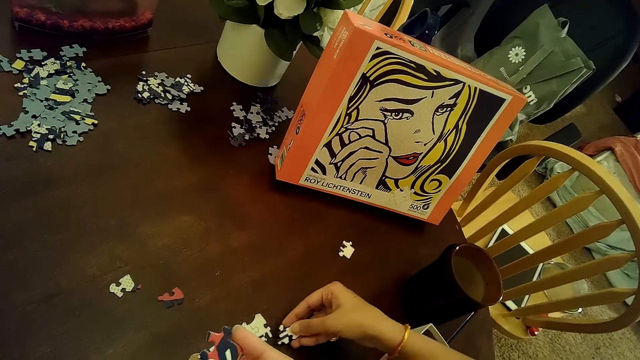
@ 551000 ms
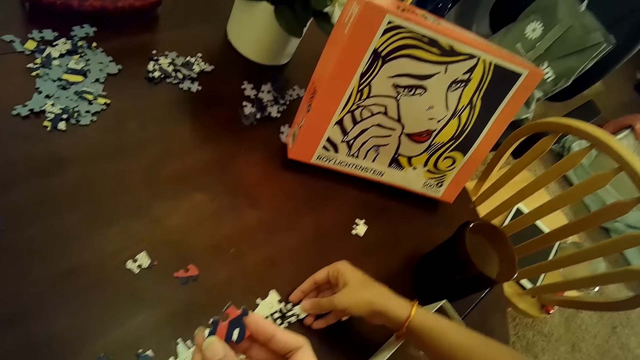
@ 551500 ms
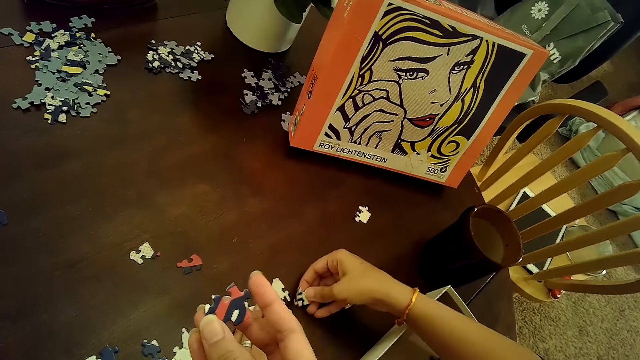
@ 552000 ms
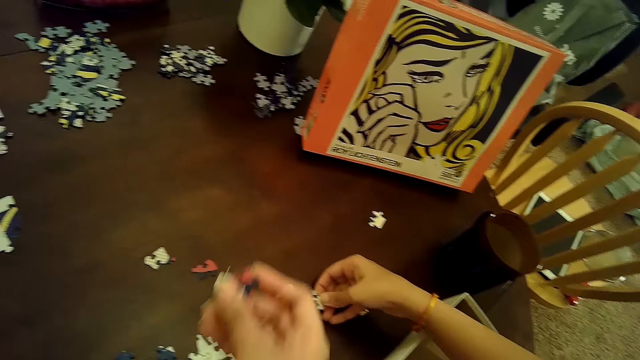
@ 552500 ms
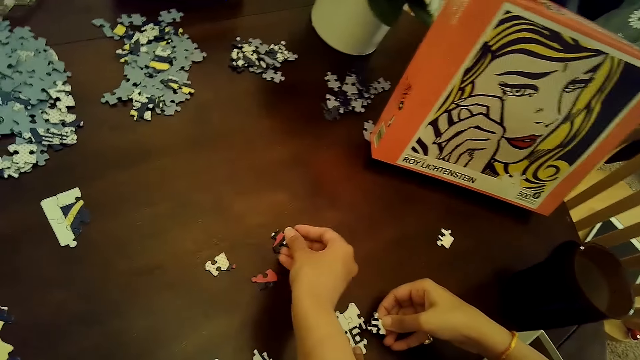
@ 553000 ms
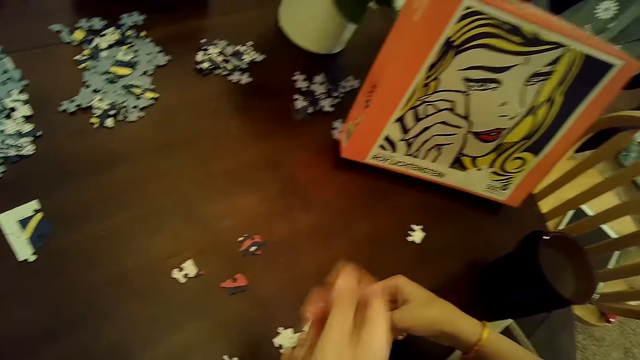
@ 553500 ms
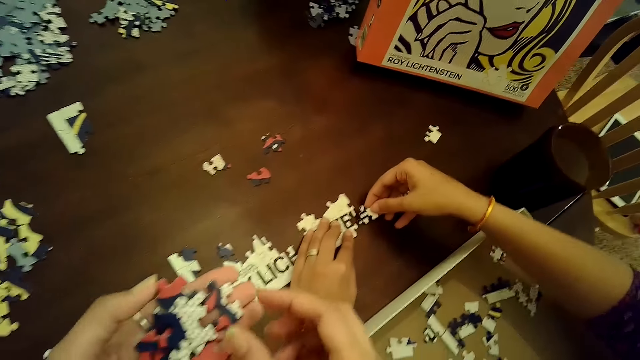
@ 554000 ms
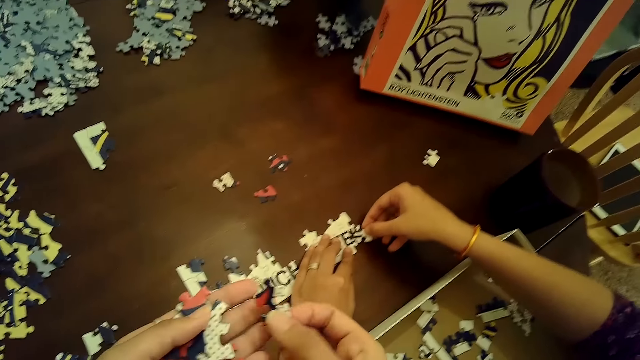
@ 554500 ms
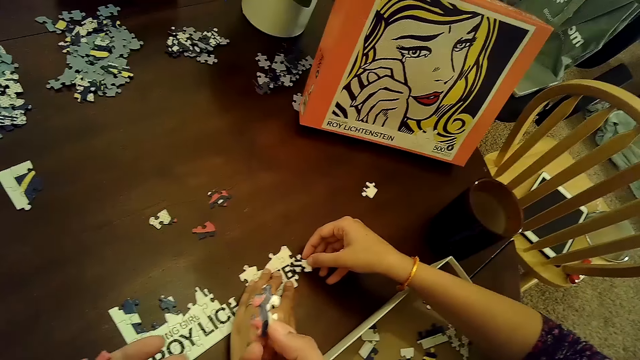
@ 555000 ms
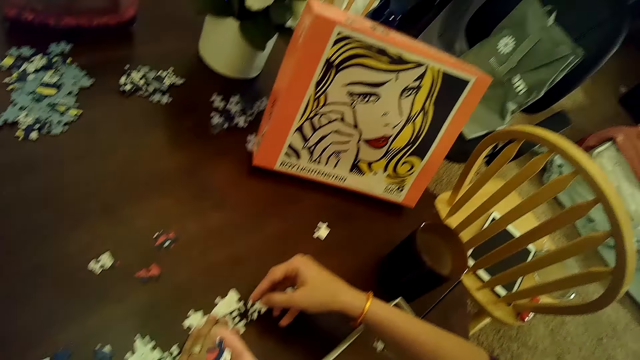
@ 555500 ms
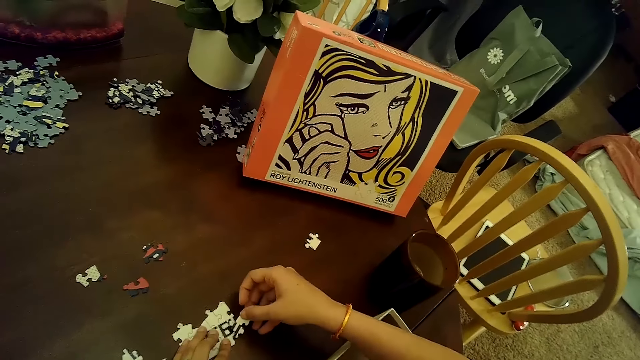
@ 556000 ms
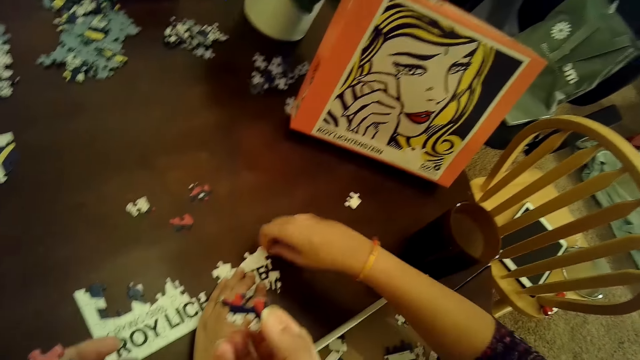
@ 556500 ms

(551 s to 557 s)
A woman fixes the jigsaw piece on the table. The camera wearer transfers a puzzle piece from her left hand to the table. She picks the jigsaw piece from the left hand.

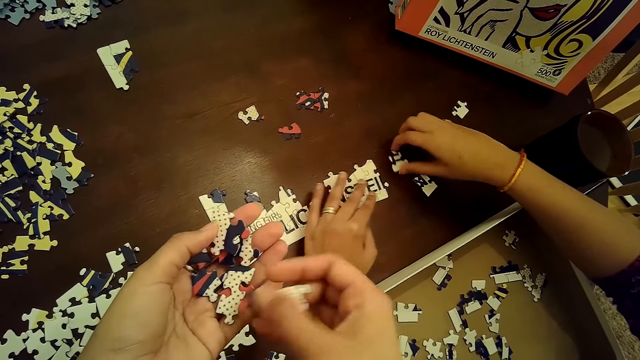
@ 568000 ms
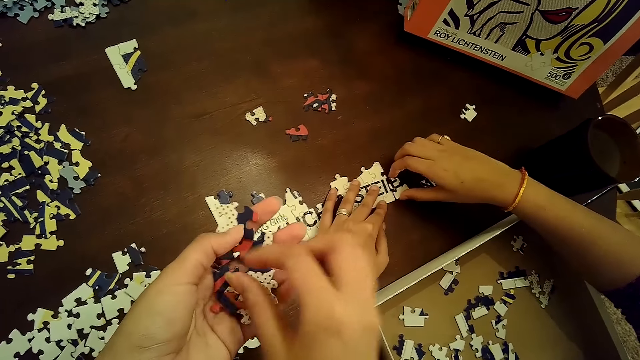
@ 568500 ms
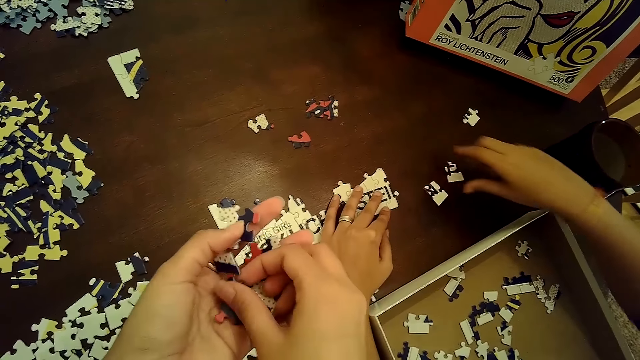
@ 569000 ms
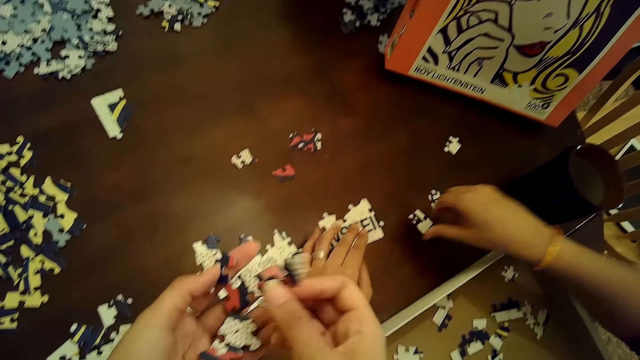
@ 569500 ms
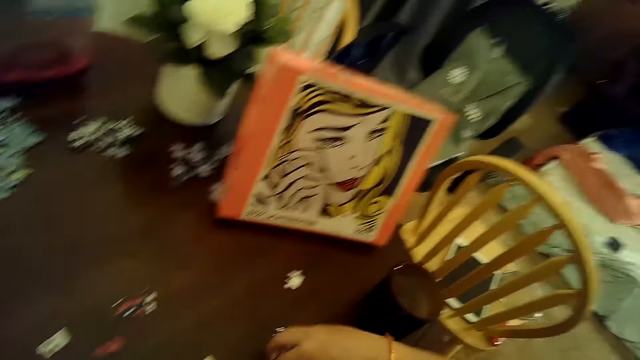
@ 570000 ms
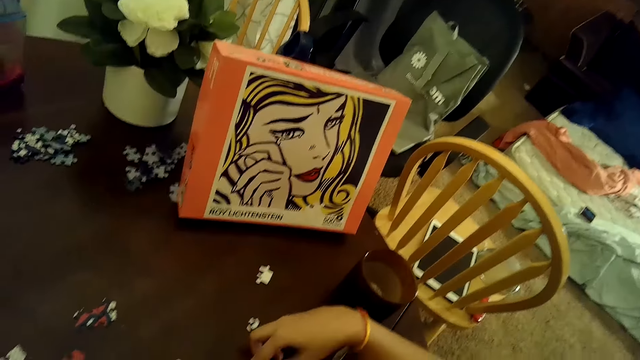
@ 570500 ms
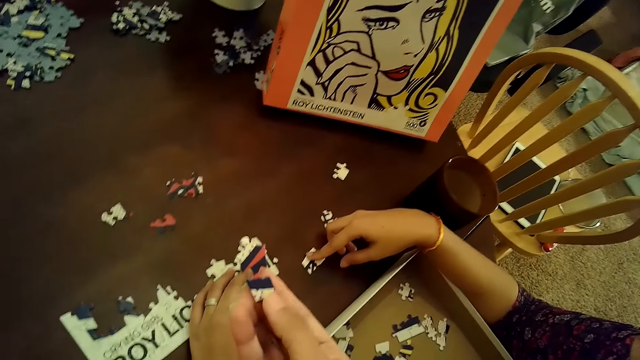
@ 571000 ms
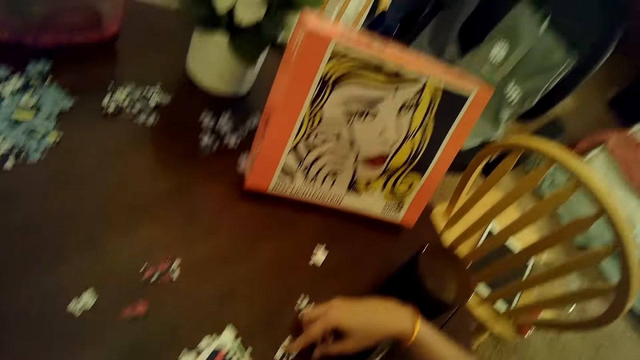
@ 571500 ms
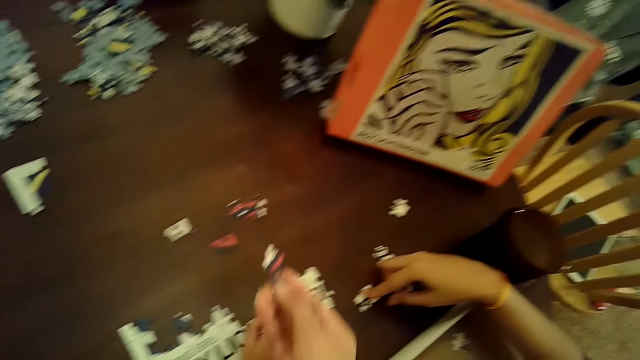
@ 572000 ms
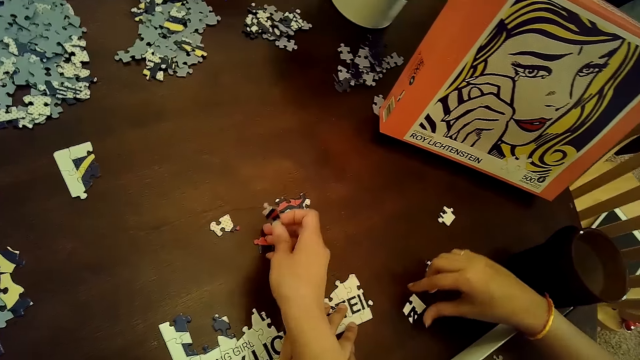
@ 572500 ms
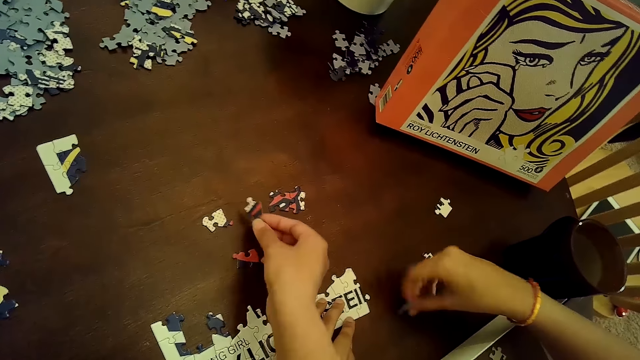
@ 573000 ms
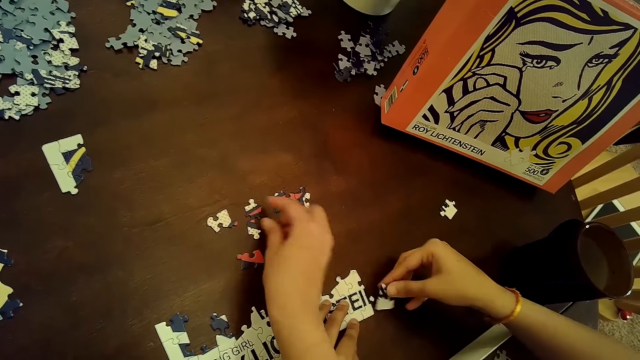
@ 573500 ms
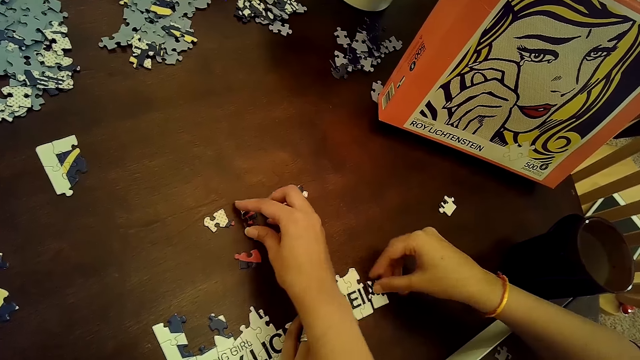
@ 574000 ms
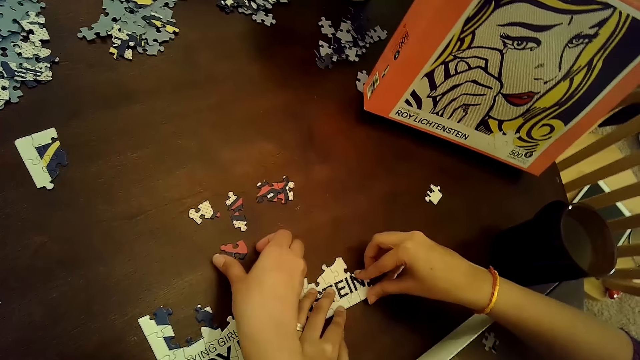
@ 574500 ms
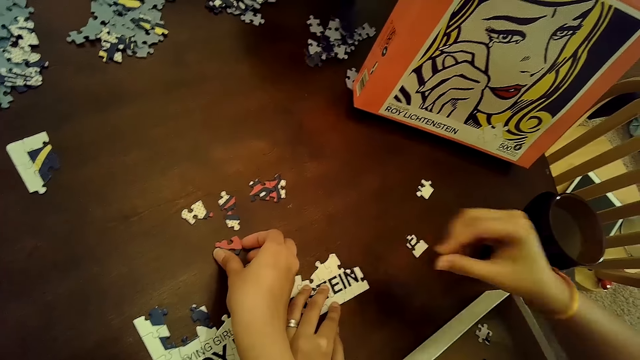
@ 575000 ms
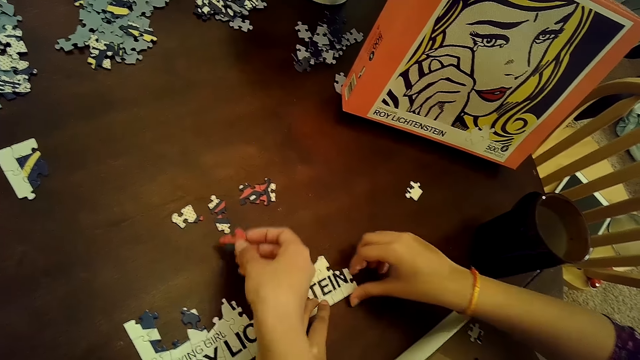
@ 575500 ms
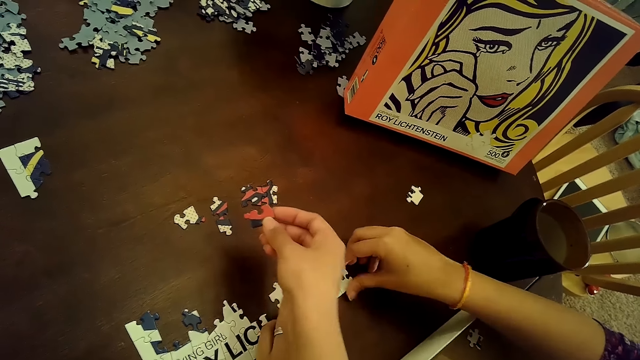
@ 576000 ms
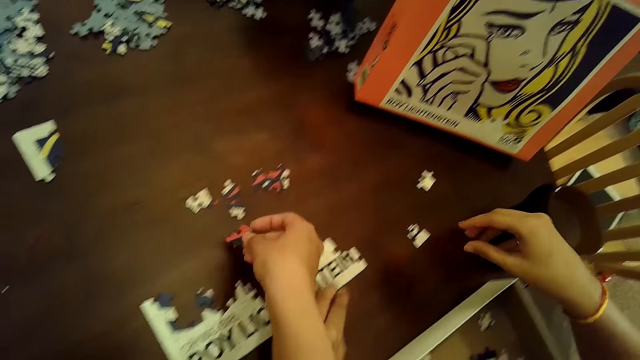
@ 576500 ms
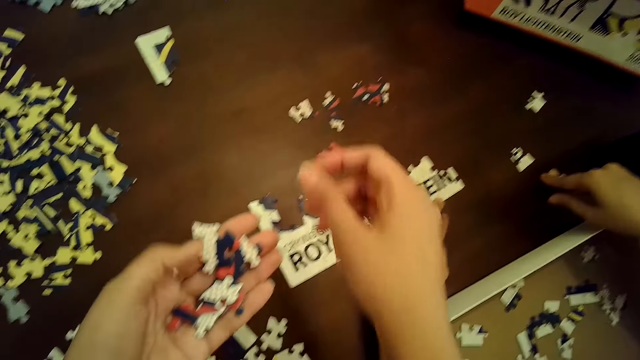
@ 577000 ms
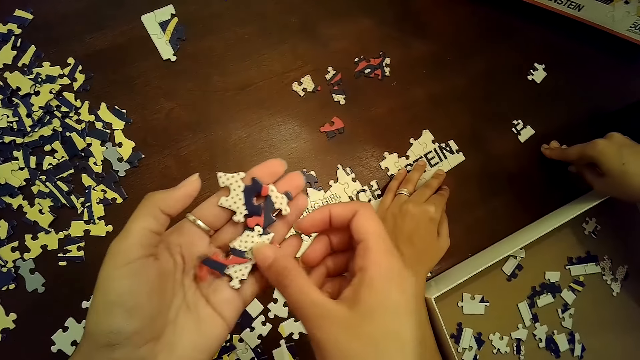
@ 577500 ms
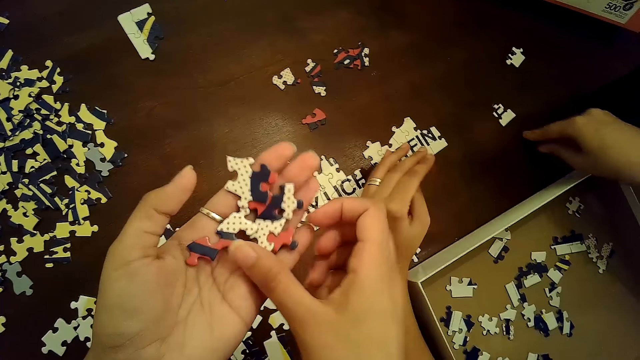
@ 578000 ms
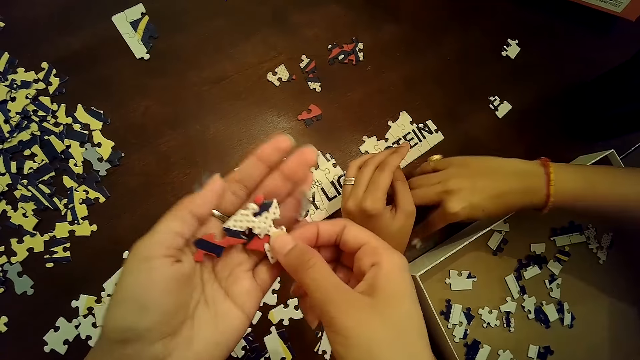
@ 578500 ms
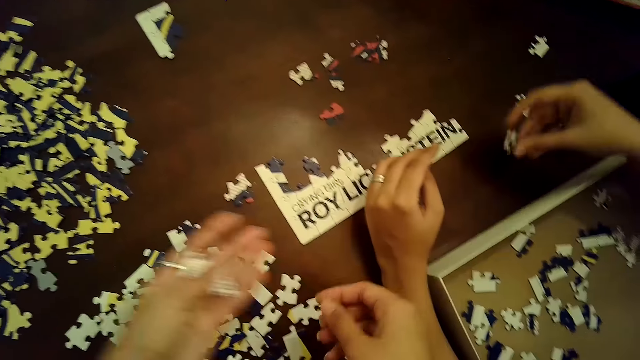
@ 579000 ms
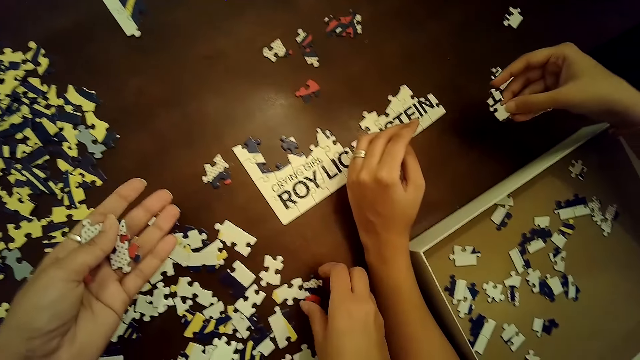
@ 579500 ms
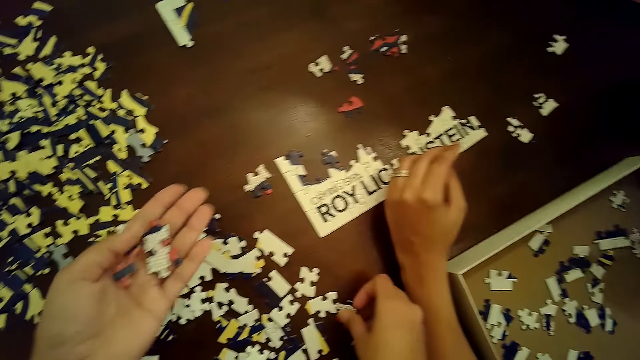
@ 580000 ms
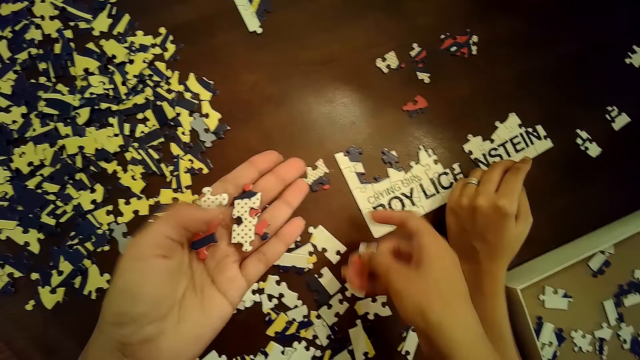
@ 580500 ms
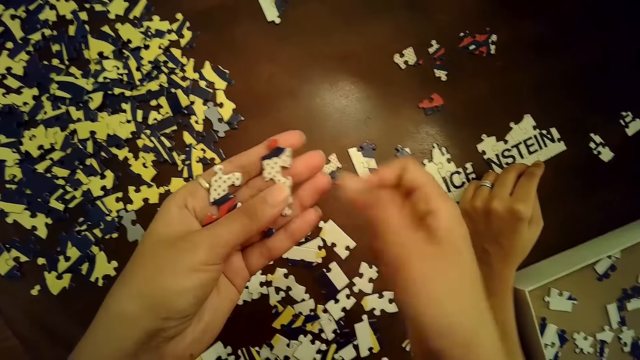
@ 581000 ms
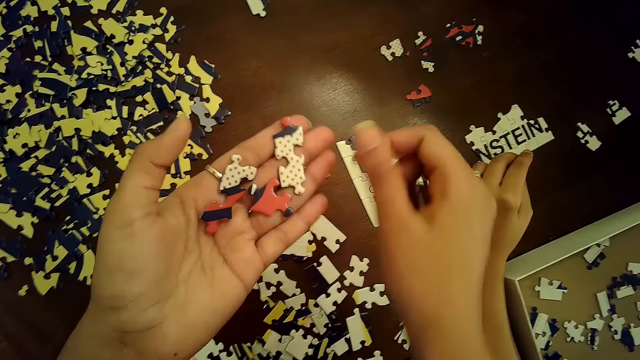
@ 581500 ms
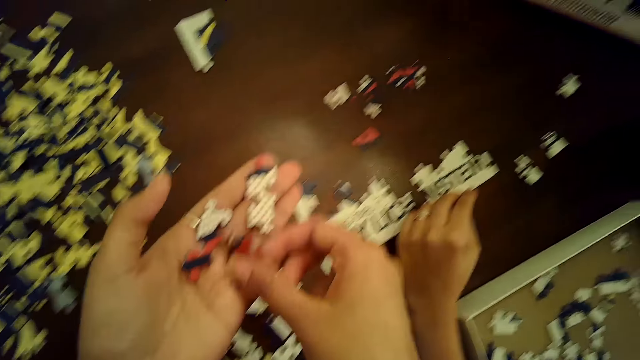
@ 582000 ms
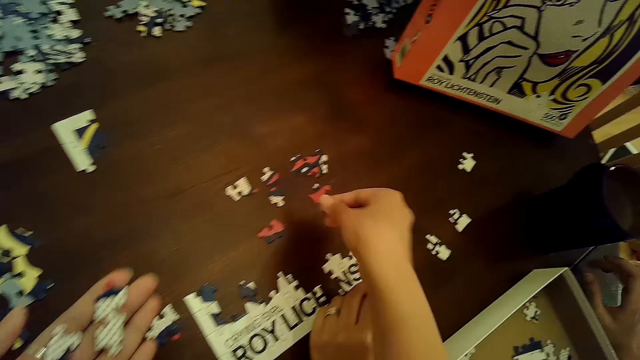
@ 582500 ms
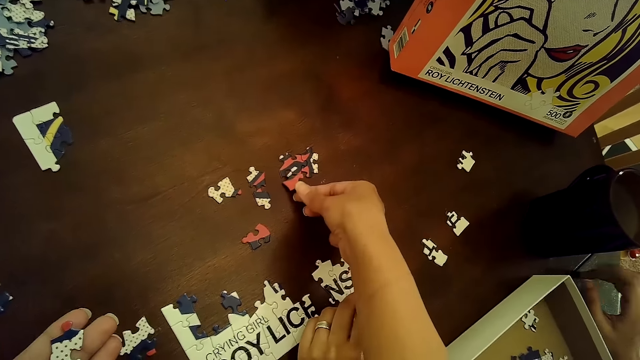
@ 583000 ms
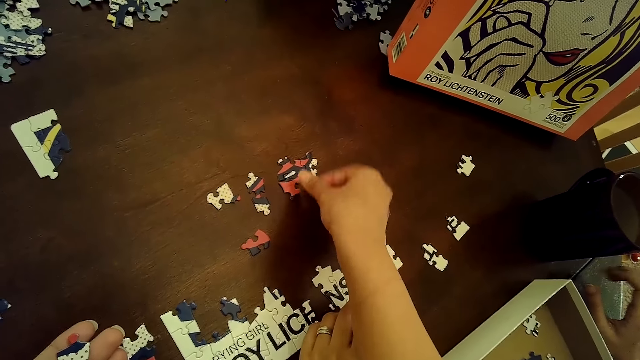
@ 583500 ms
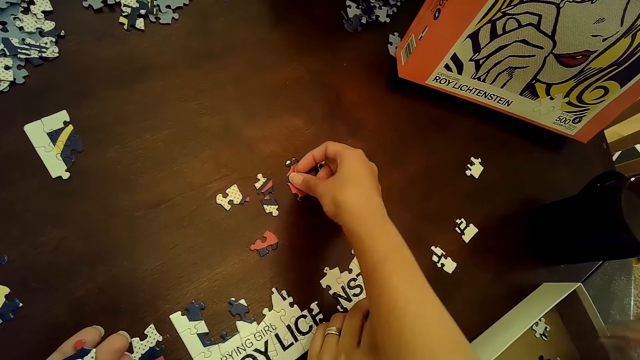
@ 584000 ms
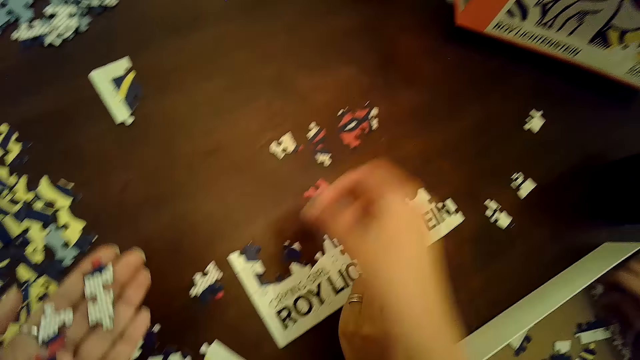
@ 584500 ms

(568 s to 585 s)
The camera wearer puts the puzzle piece in her right hand into her left hand. A woman moves a puzzle piece on the table with her right hand. The camera wearer picks a puzzle piece from her left hand with her right hand. The woman moves a puzzle piece on the table with her right hand and picks a puzzle piece from the table with her right hand. The camera wearer moves a puzzle piece on the table with her right hand and drops the puzzle piece in her right hand on the table. The woman inserts the puzzle piece into the puzzle tile on the table with her right hand. The camera wearer picks a puzzle piece from the table with her right hand. The woman adjusts the puzzle tile on the table with both hands. The camera wearer drops the puzzle piece in her right hand on the table, moves some puzzle pieces in her left hand with her hand, and searches the arranging card. The woman picks a puzzle piece from the table with her right hand. The camera wearer drops some puzzle pieces from her left hand and picks a puzzle piece from the table with her right hand. The woman drops the puzzle piece in her right hand on the table. The camera wearer moves a puzzle piece in her left hand with her left hand and picks a puzzle piece from her left hand with her right hand. The woman taps the table with her right hand. The camera wearer drops the puzzle piece on the table with her right hand.
